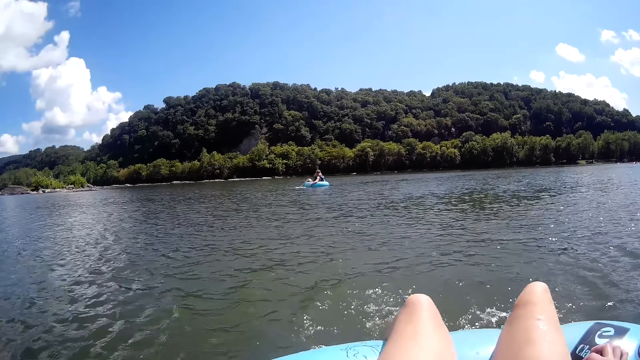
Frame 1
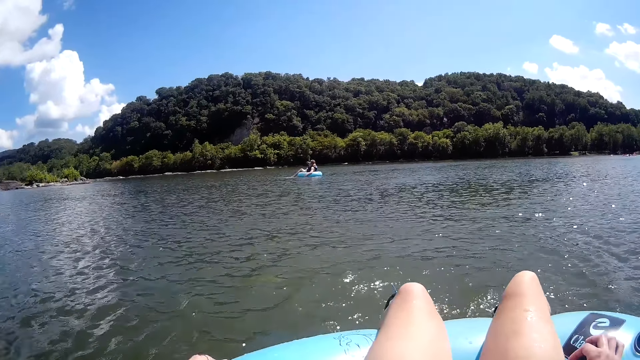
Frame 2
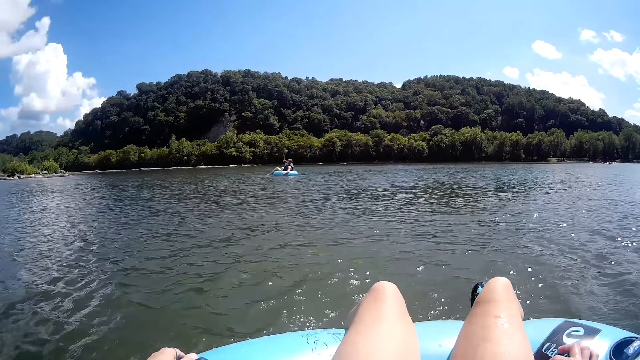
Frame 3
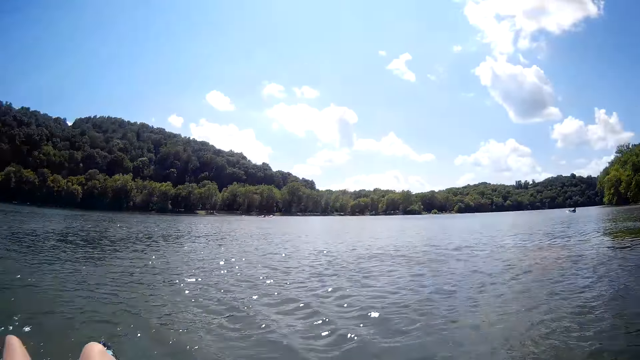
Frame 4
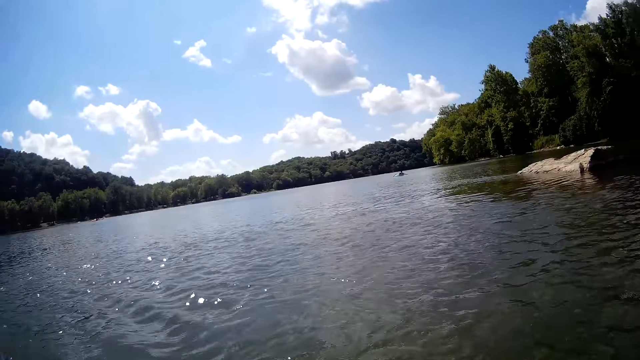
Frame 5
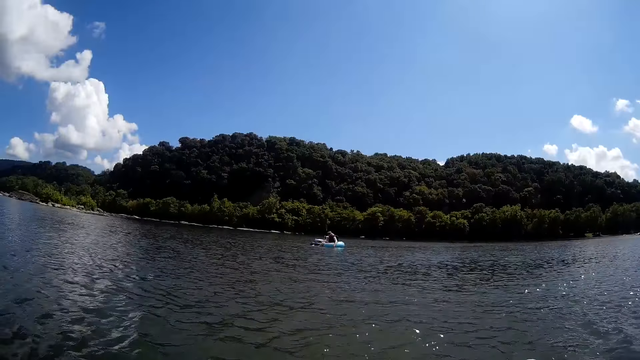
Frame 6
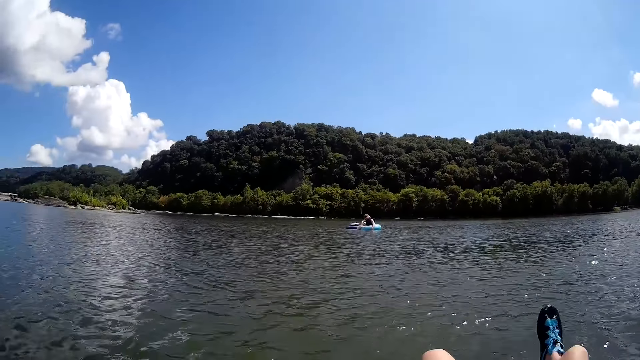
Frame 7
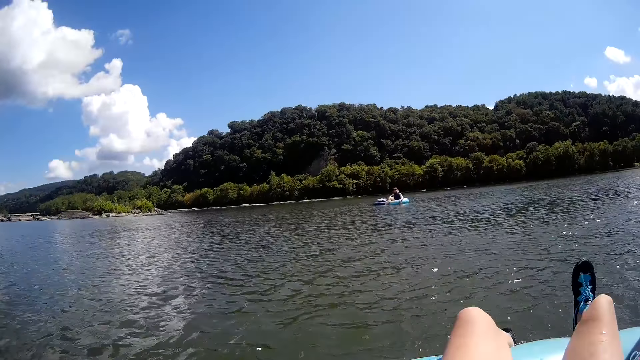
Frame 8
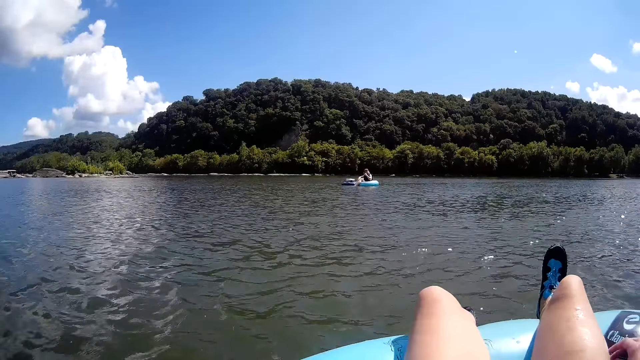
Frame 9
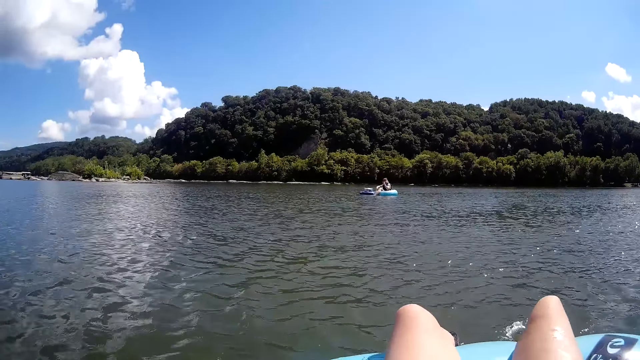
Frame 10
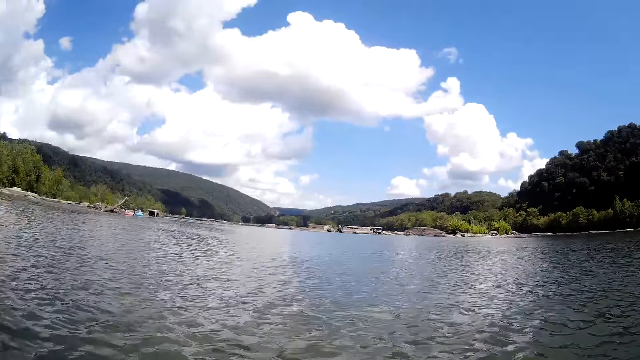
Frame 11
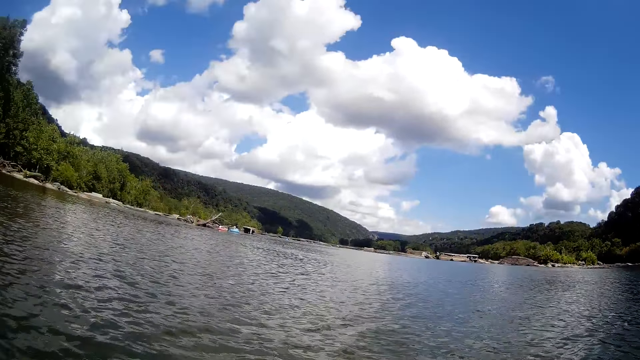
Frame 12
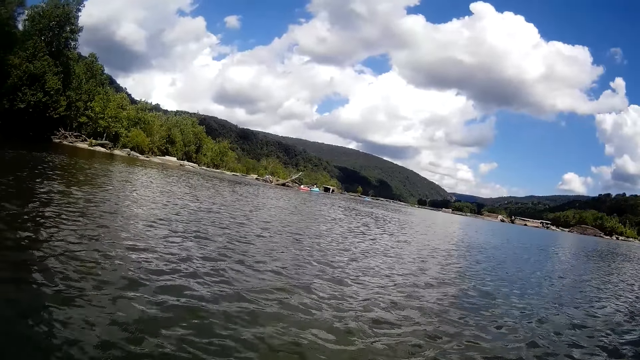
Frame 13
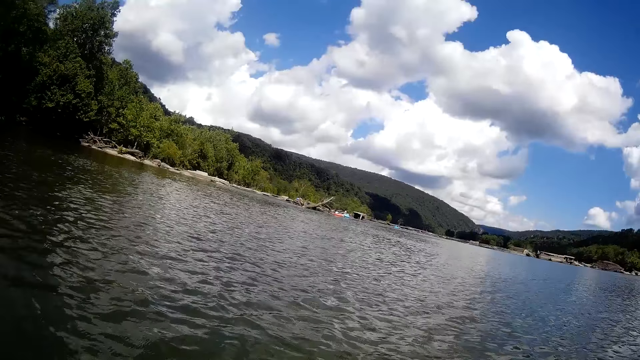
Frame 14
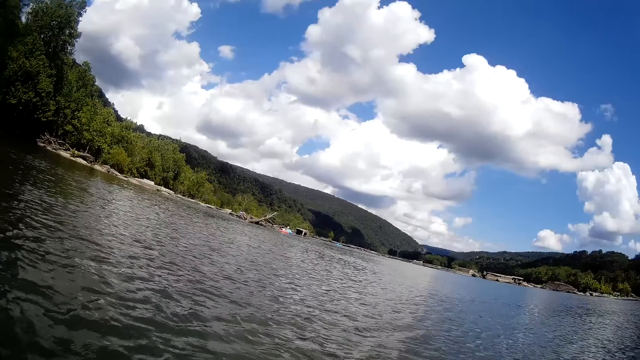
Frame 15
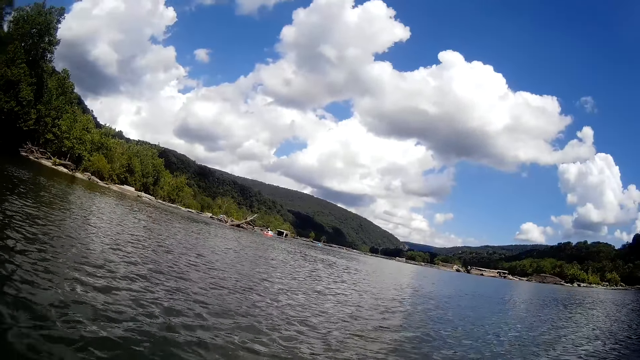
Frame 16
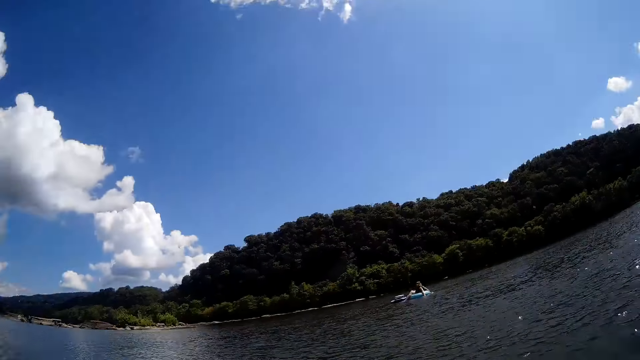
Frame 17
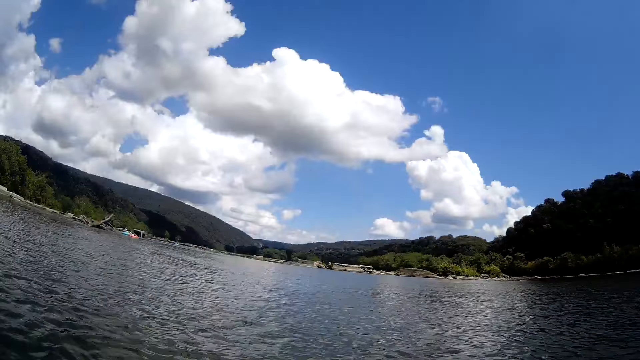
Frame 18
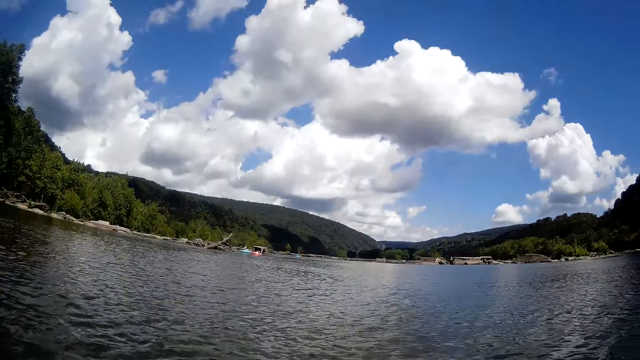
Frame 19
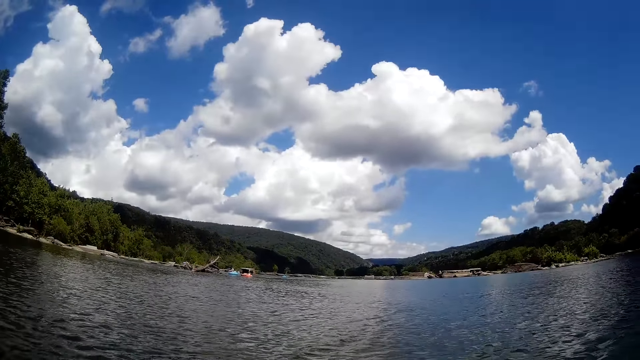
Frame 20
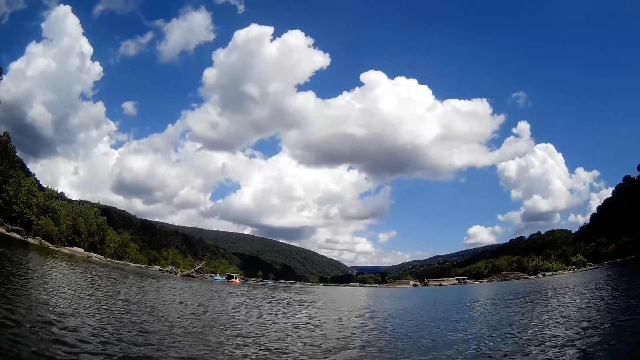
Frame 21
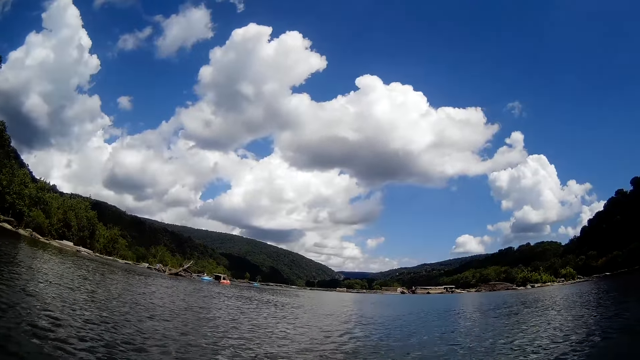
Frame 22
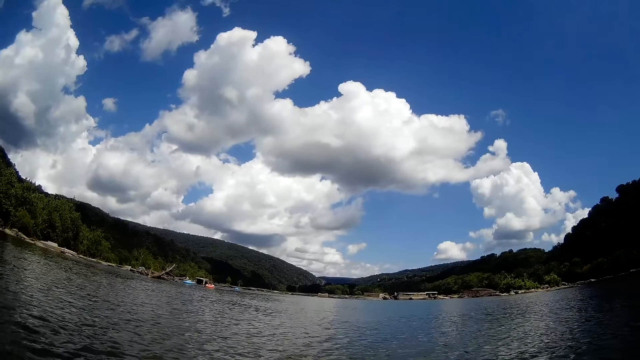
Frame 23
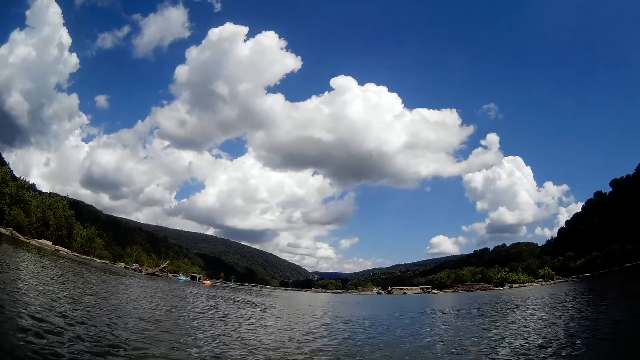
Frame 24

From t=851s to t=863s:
The camera wearer looks around the lake.

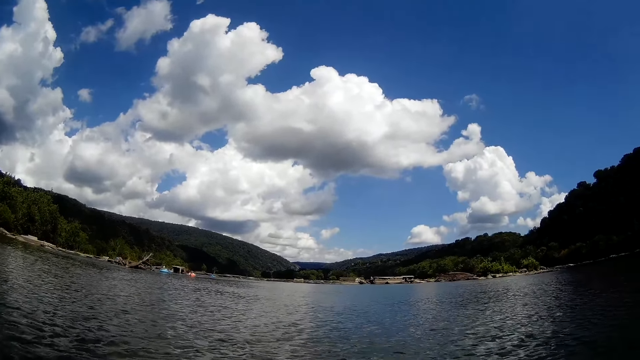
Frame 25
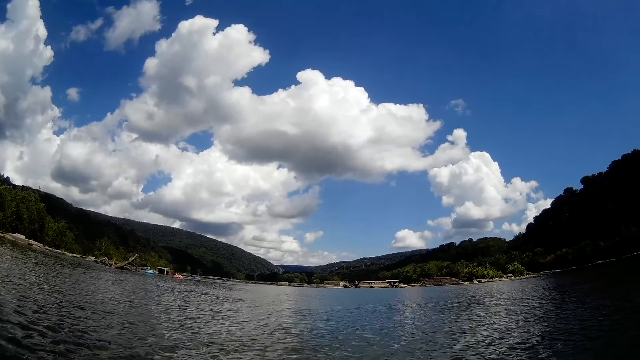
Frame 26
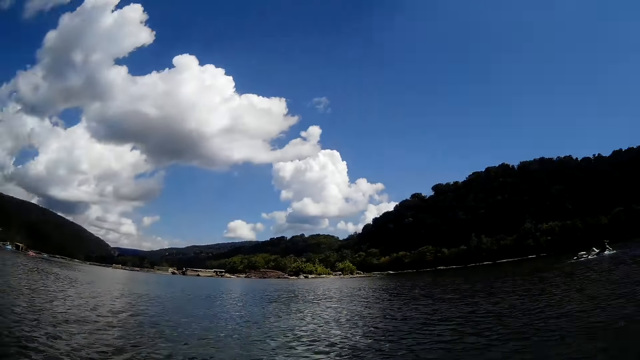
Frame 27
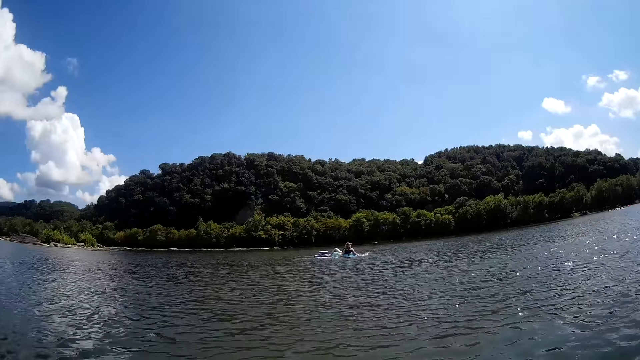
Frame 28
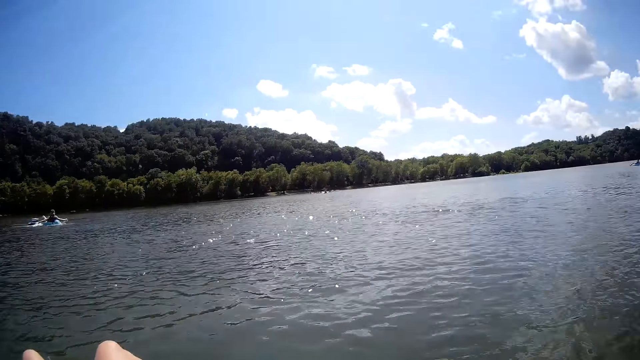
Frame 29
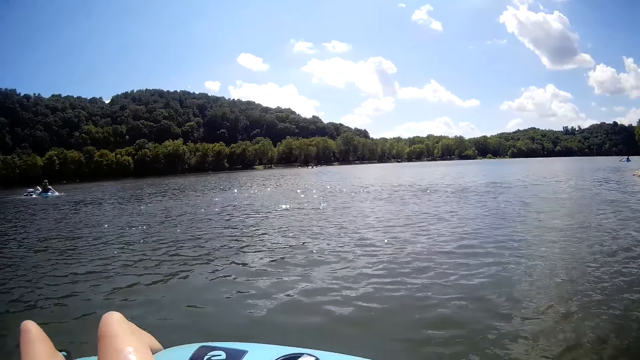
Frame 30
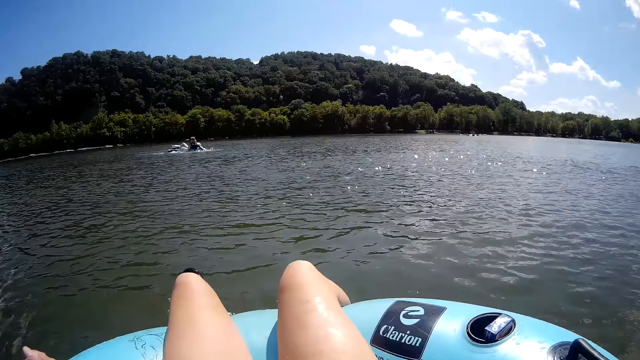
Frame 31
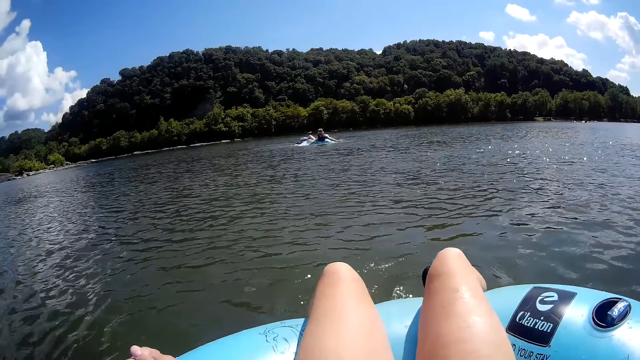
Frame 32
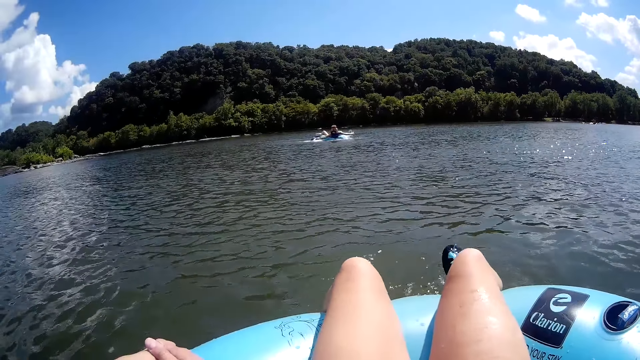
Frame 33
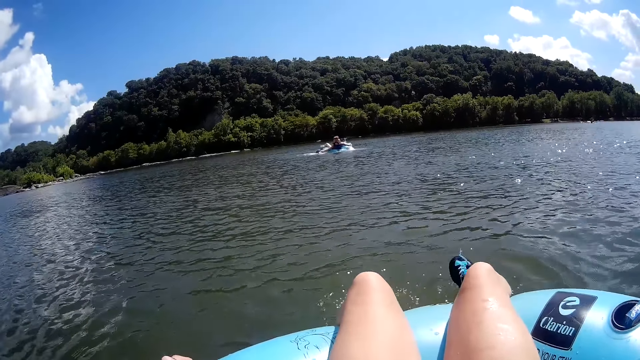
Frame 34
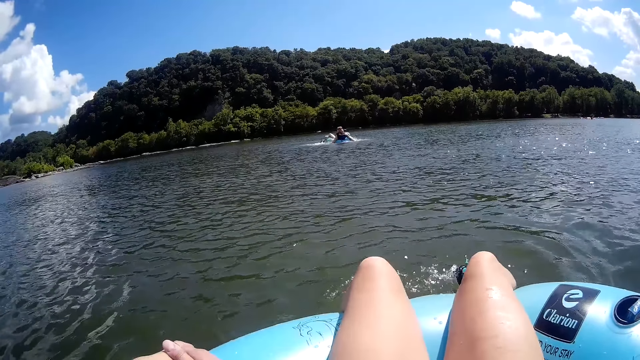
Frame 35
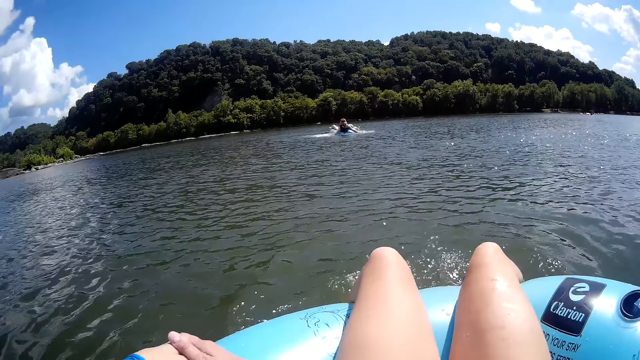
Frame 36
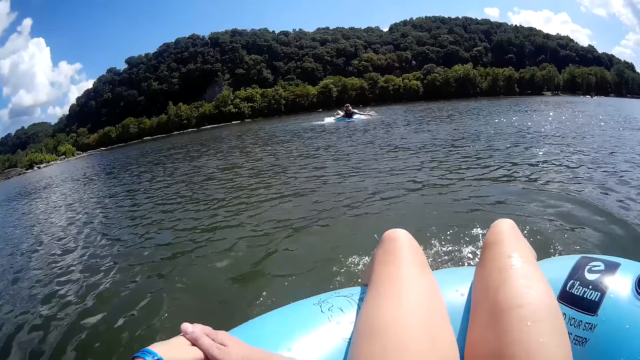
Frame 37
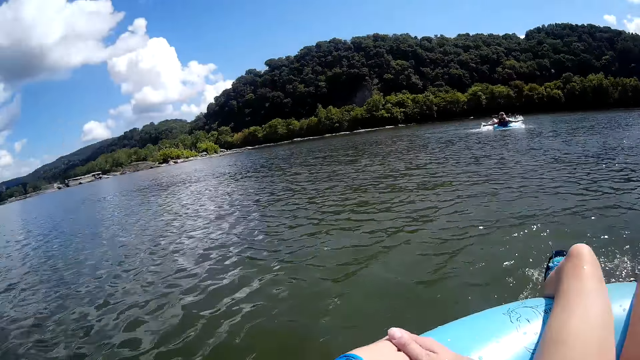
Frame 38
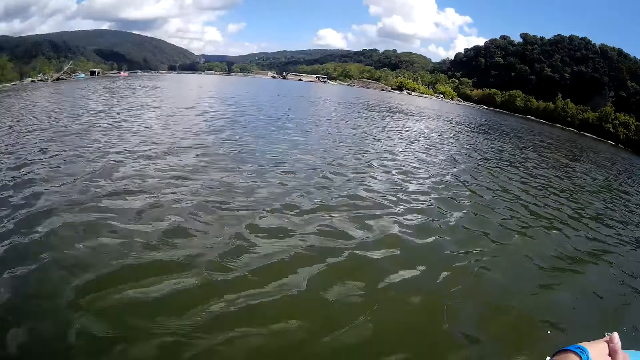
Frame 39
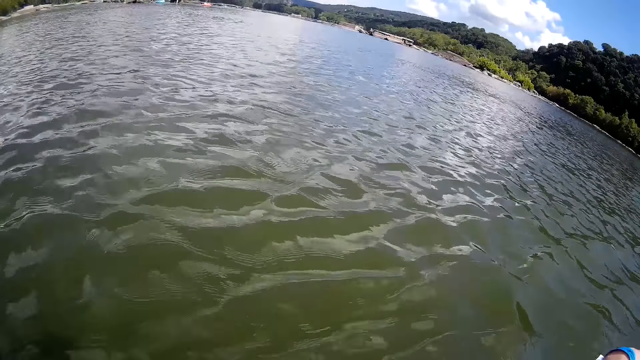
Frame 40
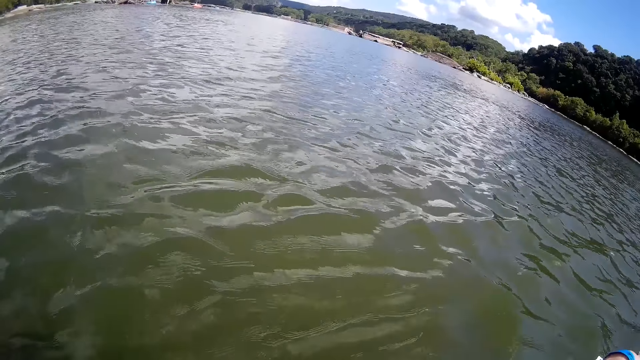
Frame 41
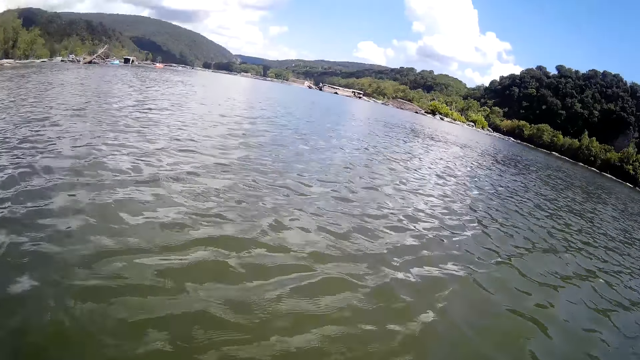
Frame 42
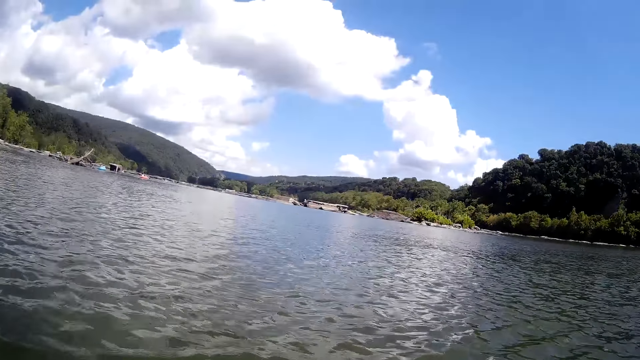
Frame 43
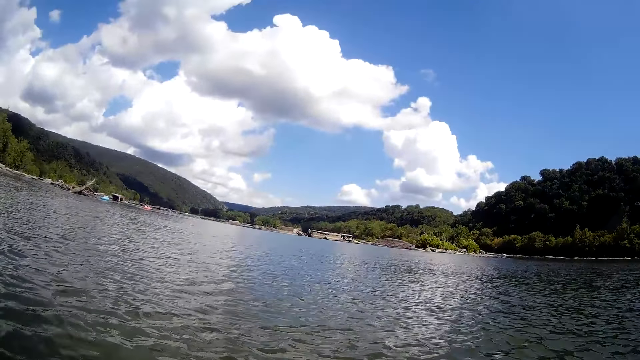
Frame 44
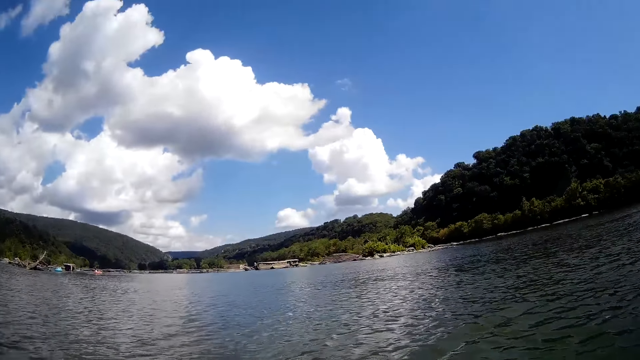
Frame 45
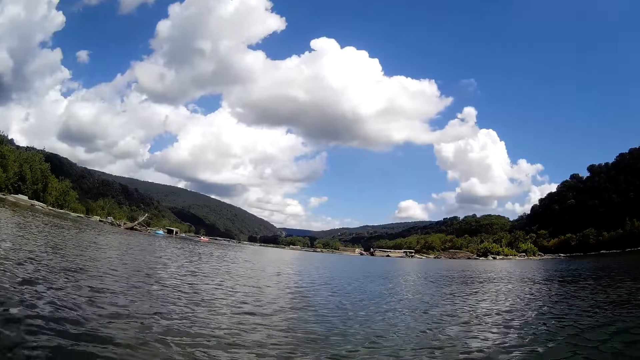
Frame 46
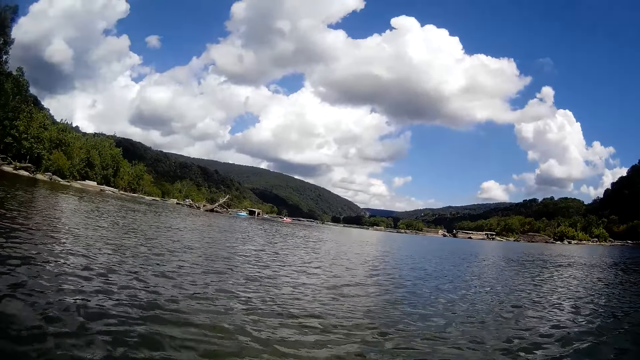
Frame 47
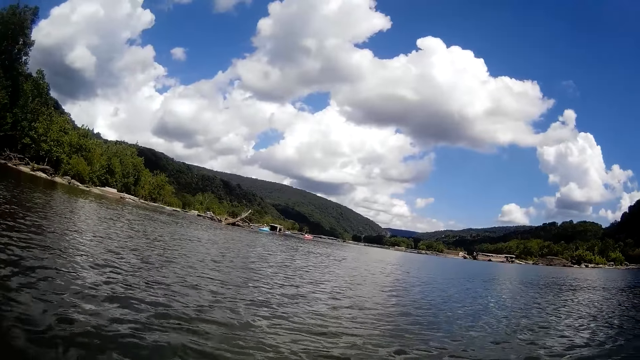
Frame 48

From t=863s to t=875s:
The camera wearer moves legs. They look around the lake.
